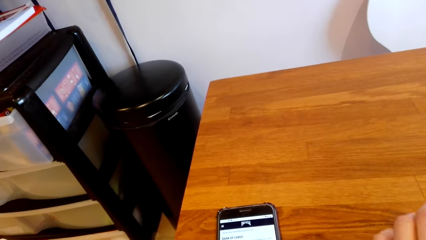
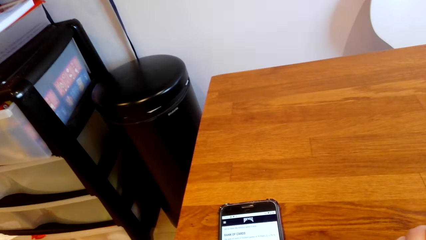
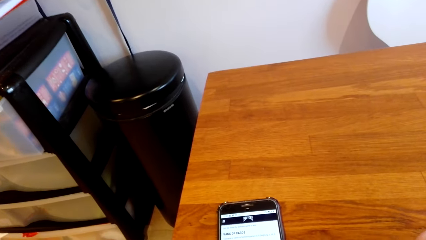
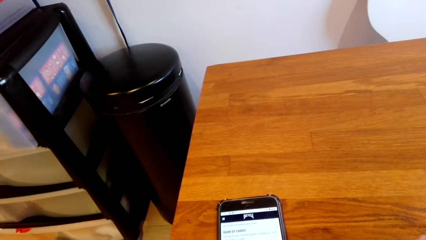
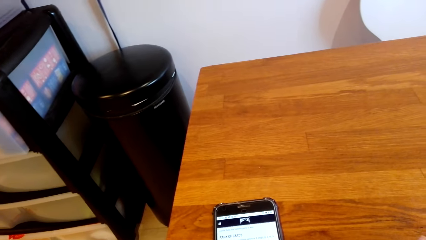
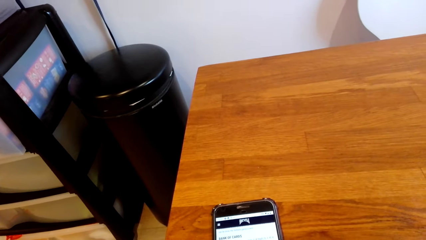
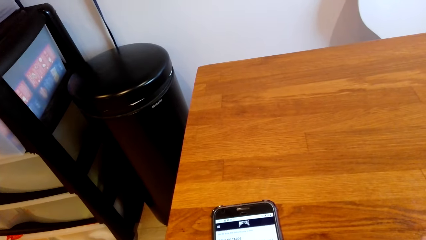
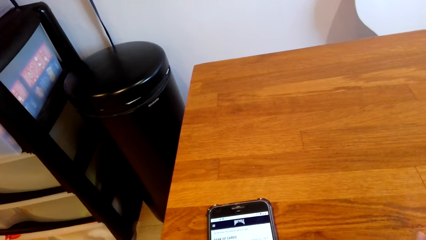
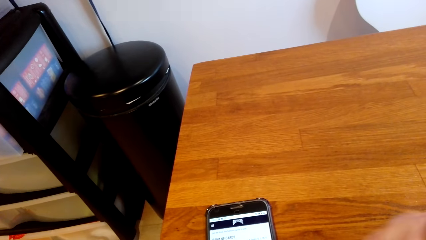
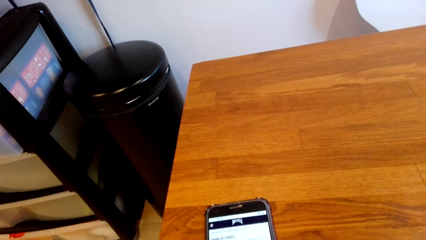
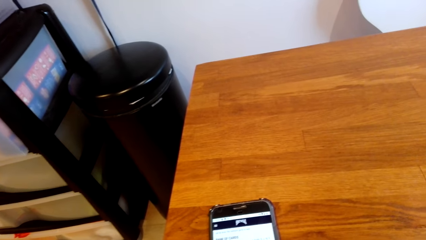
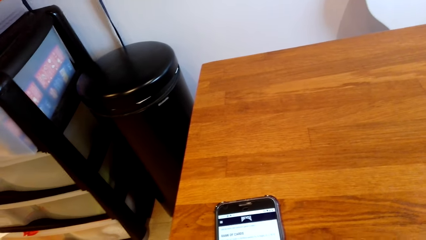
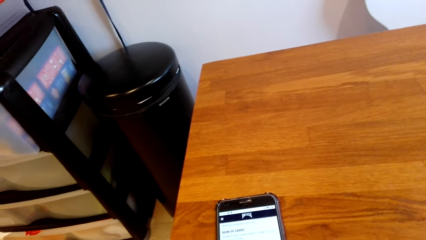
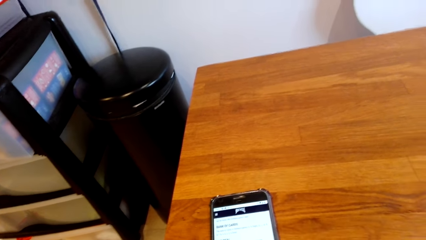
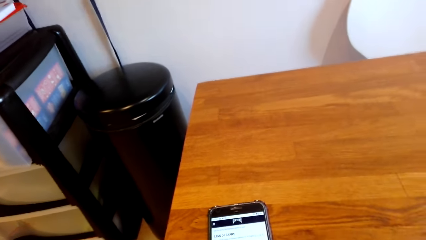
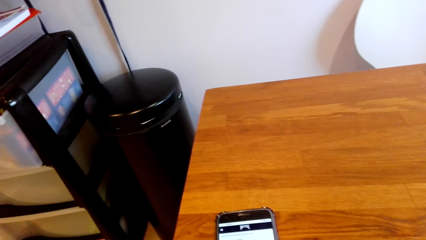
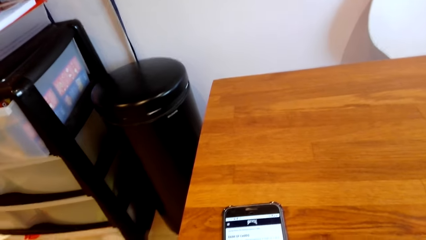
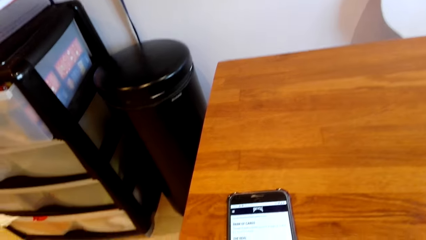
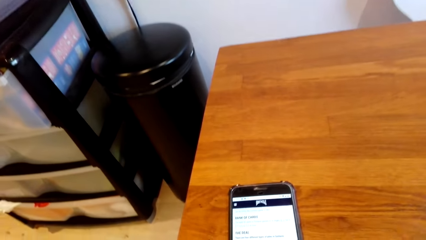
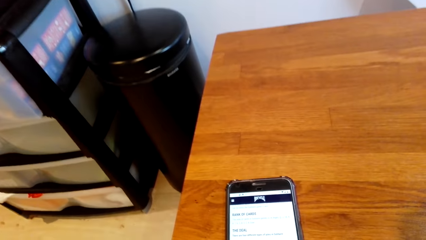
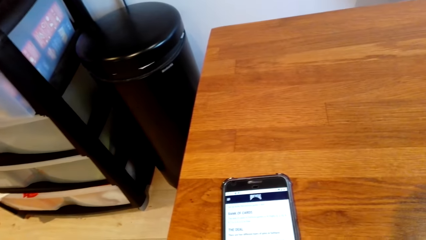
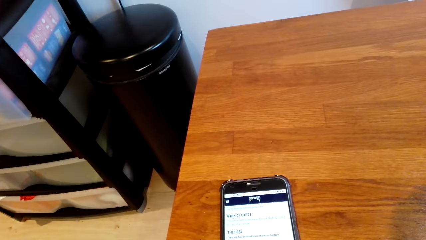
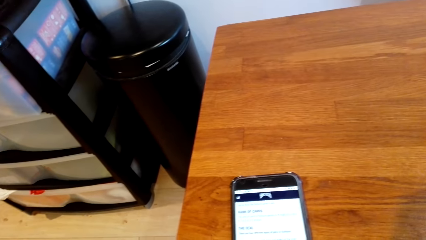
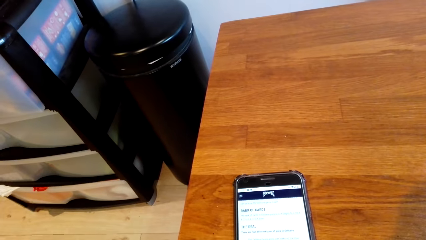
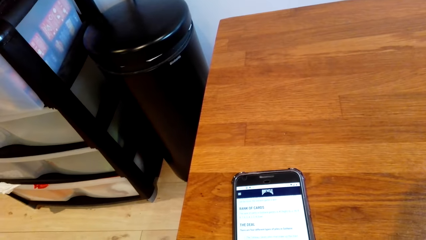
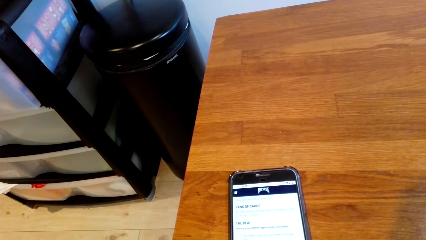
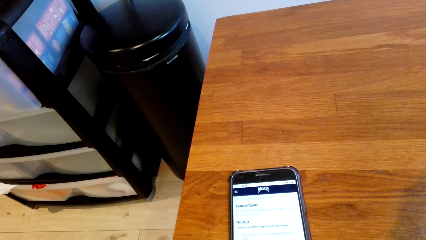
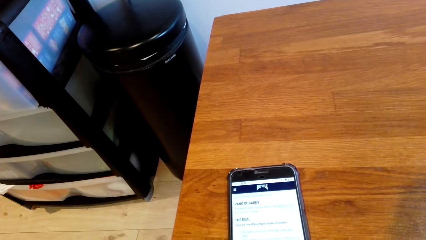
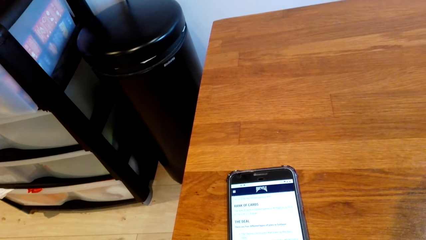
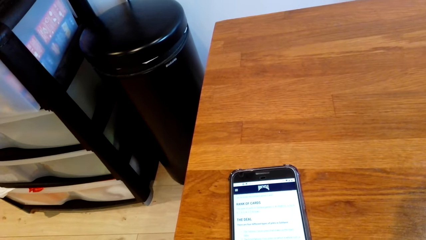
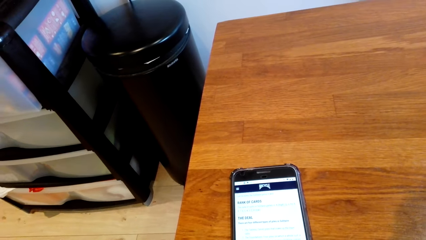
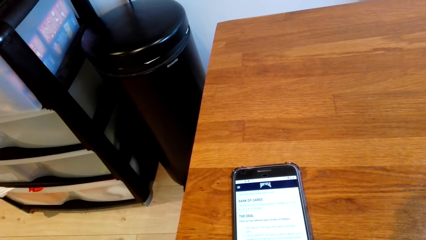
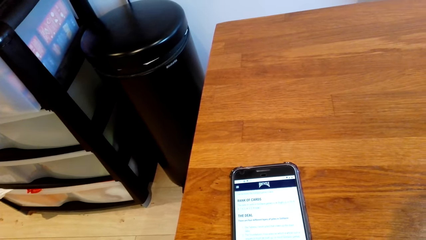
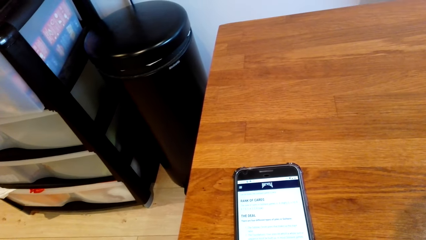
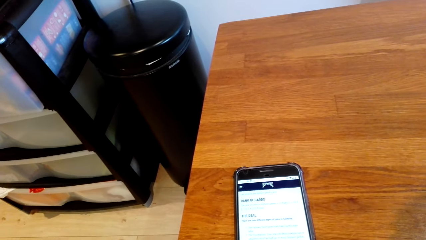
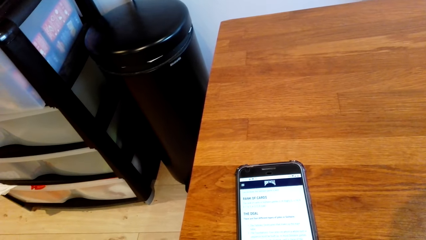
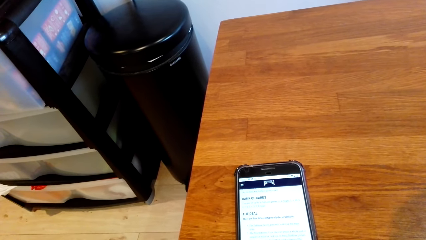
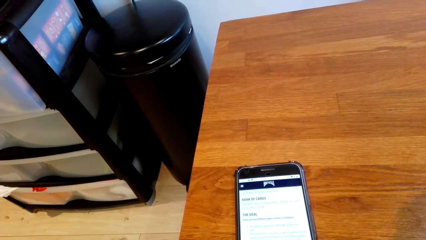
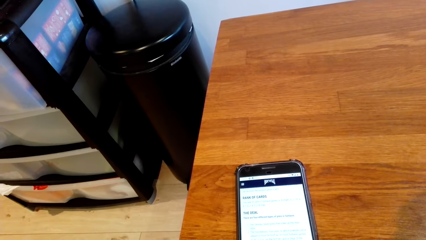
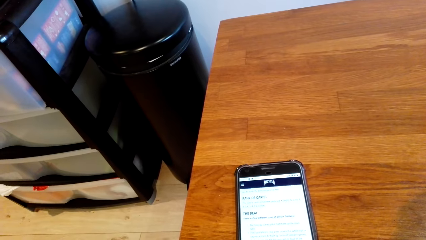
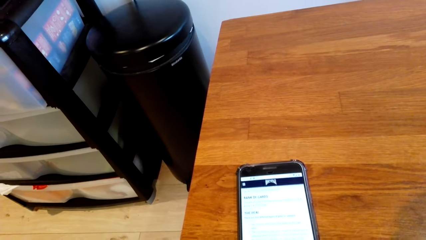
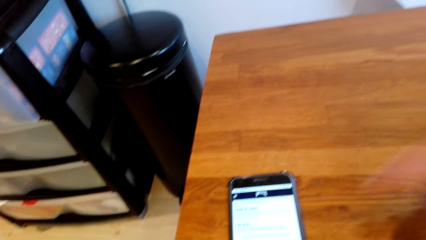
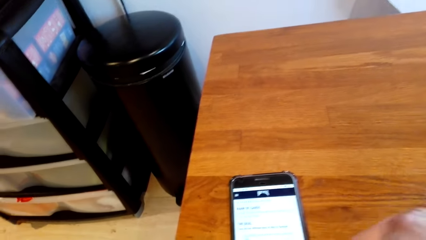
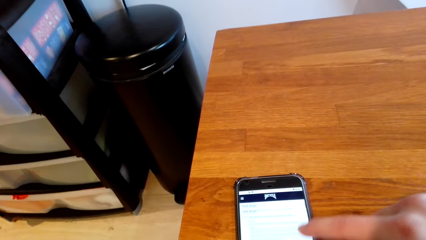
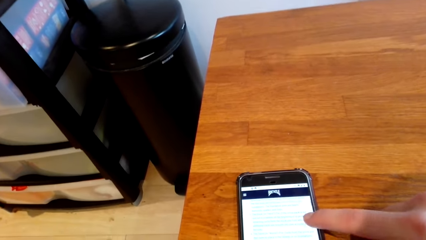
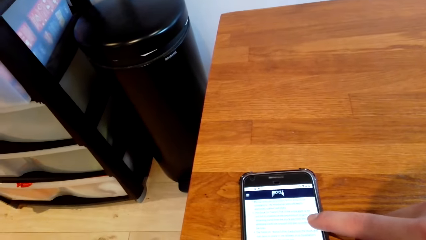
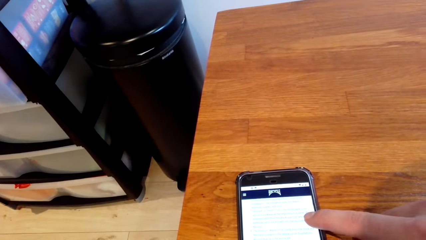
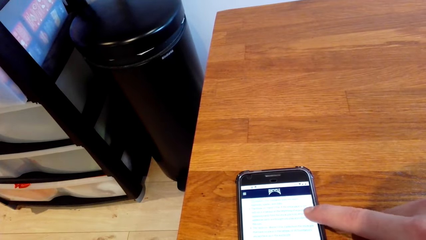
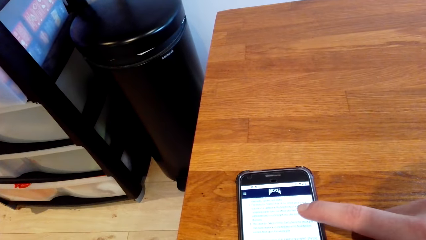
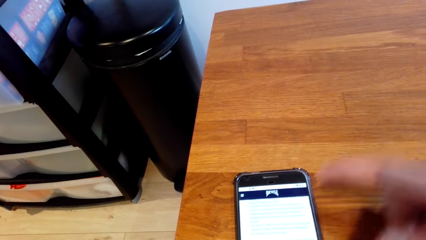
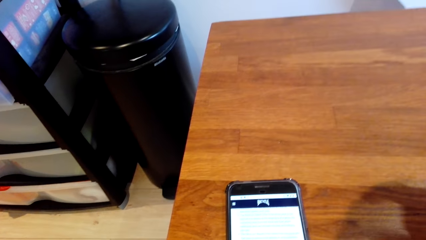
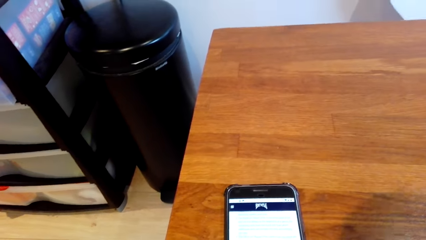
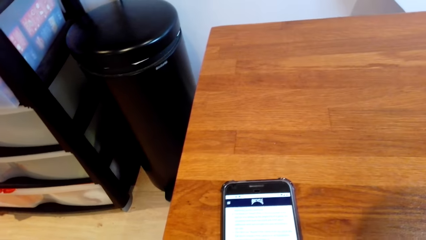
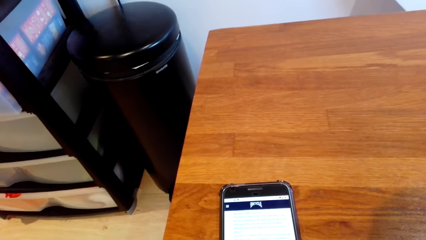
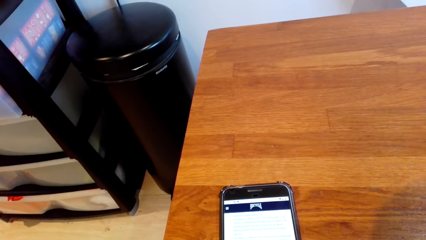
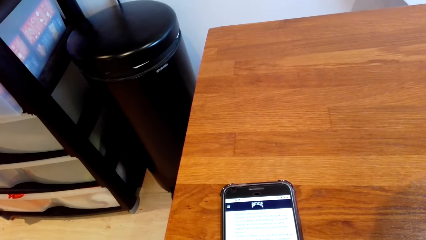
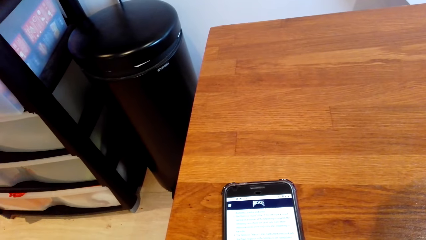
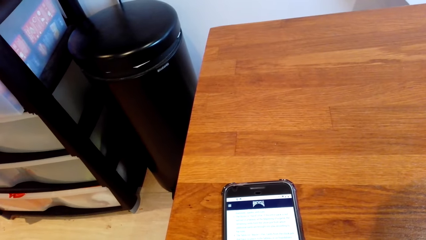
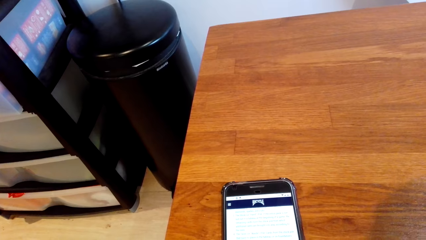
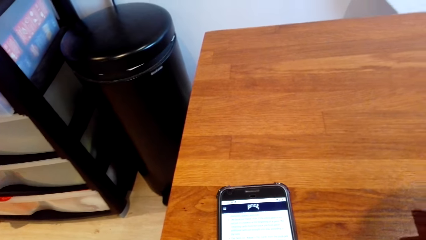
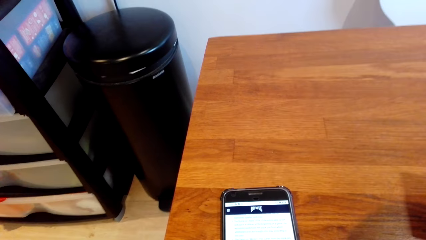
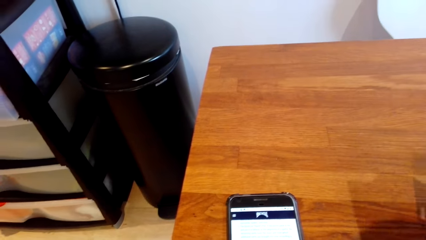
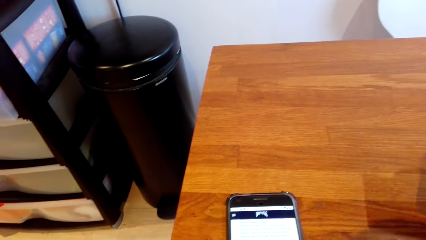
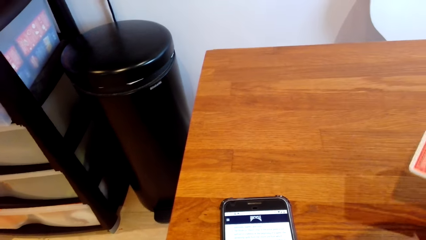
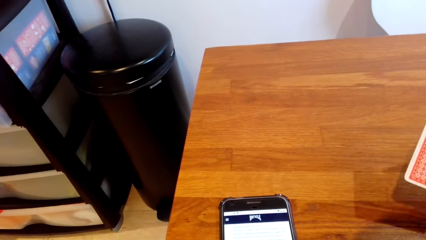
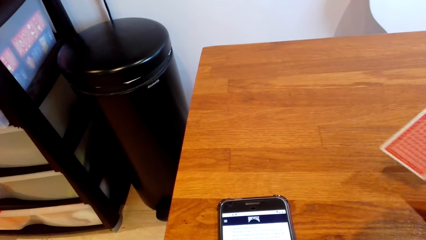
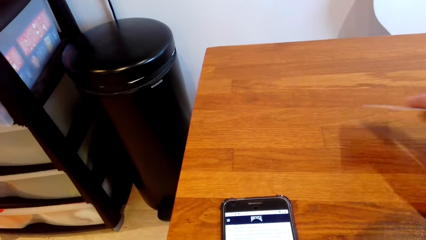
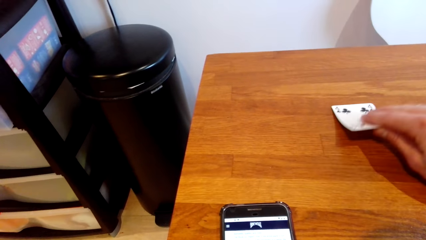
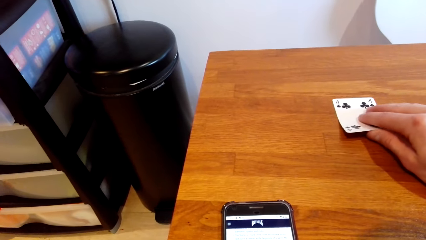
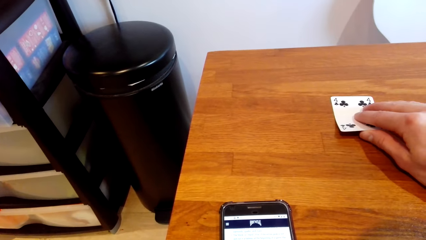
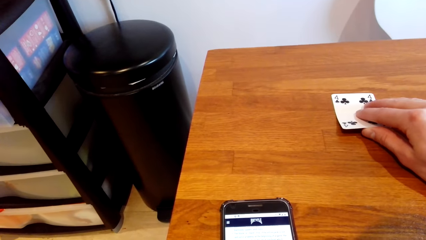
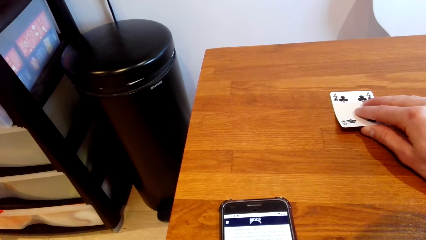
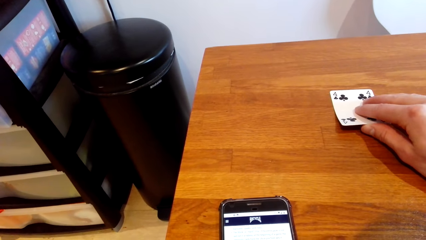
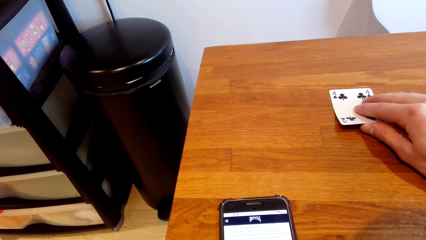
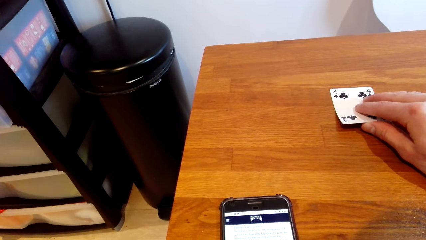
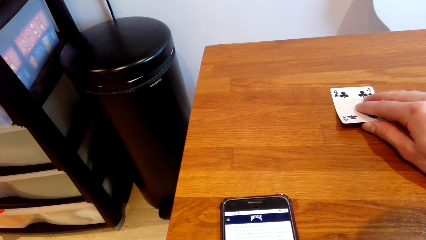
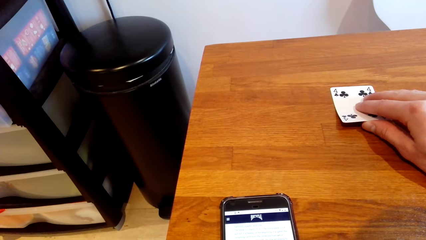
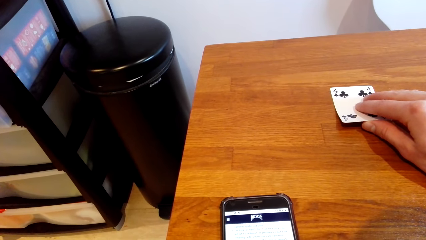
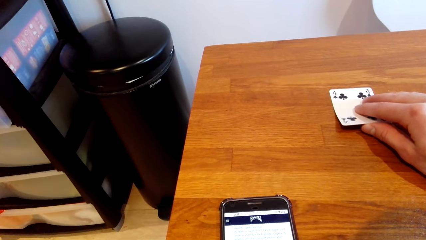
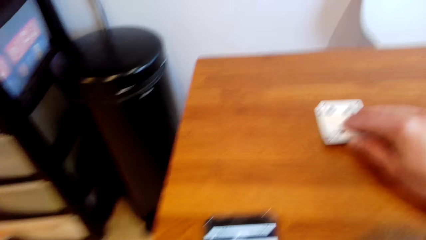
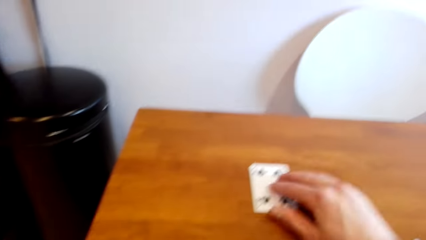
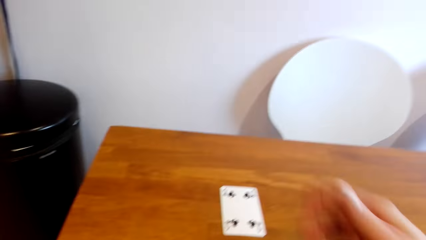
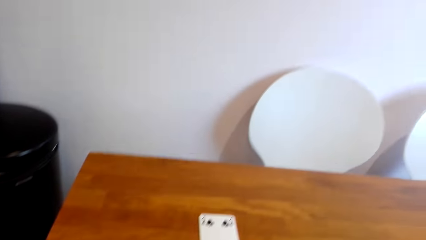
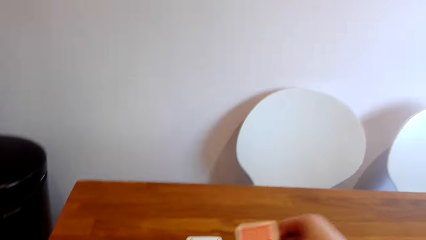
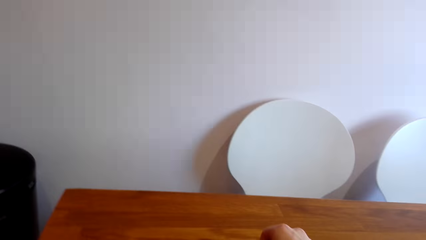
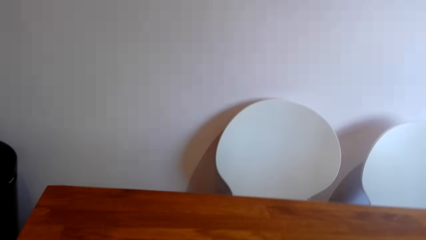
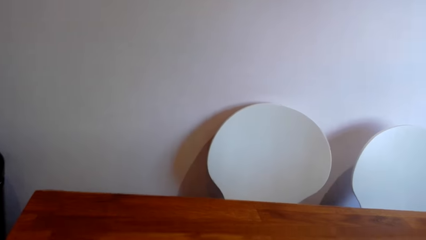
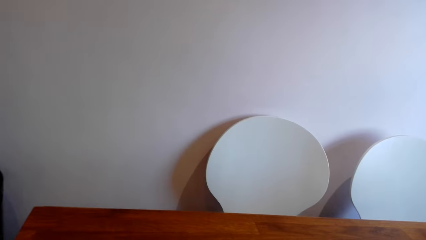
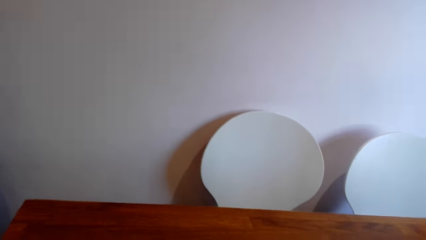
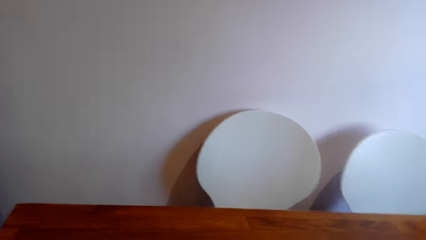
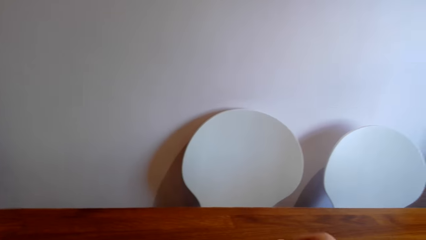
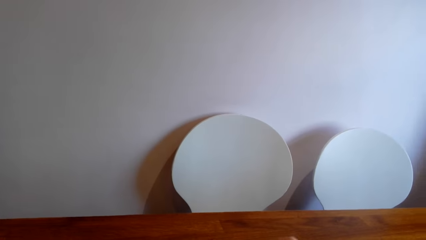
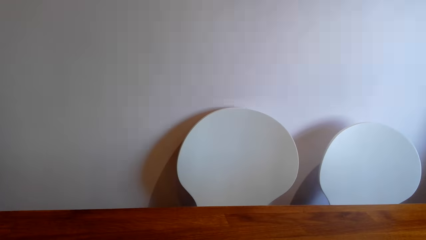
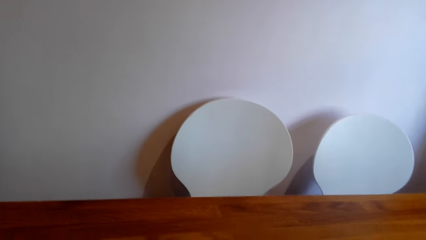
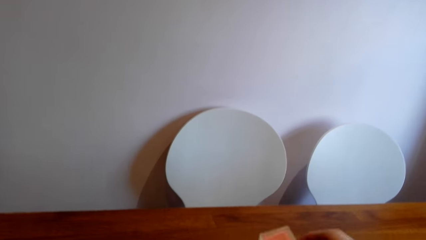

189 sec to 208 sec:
The camera wearer hits the cards on the table. They hold the playing cards. They scroll through the phone. They place a playing card on the table.
